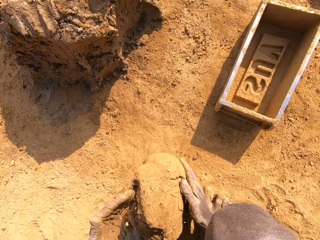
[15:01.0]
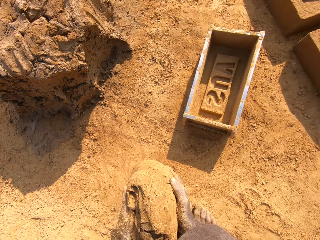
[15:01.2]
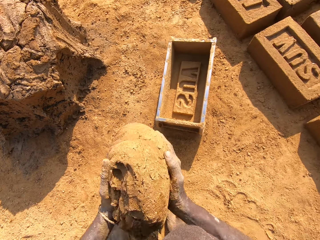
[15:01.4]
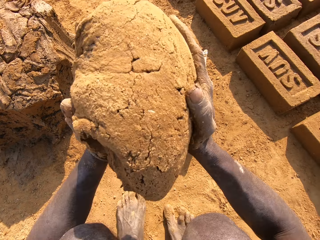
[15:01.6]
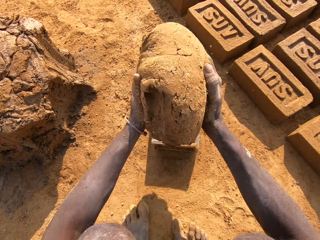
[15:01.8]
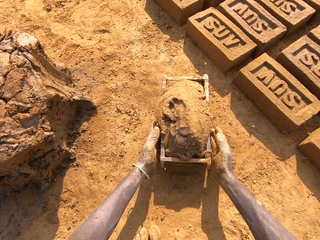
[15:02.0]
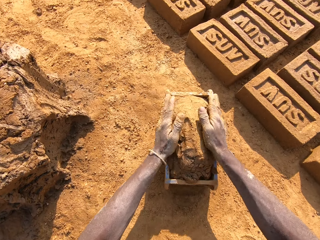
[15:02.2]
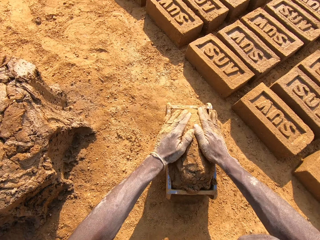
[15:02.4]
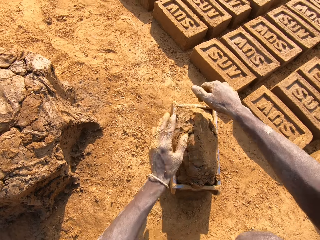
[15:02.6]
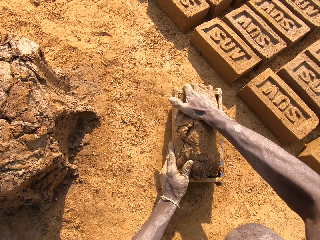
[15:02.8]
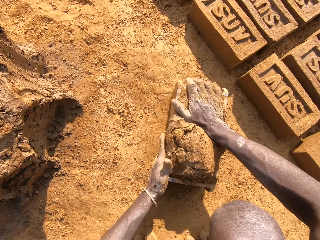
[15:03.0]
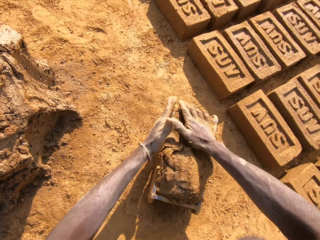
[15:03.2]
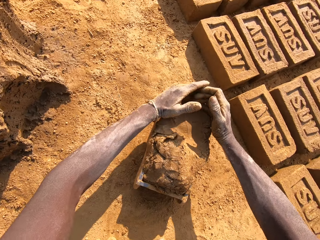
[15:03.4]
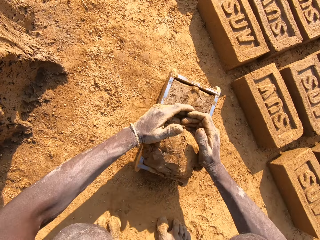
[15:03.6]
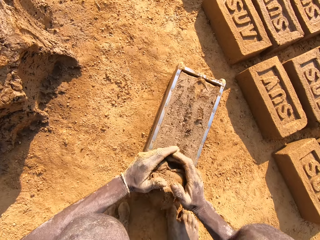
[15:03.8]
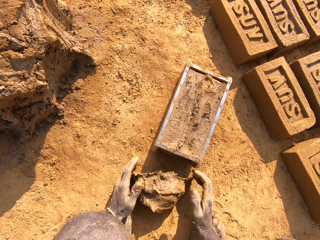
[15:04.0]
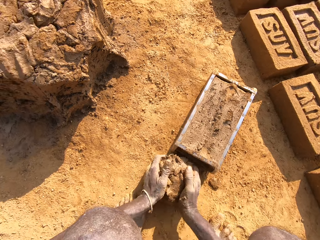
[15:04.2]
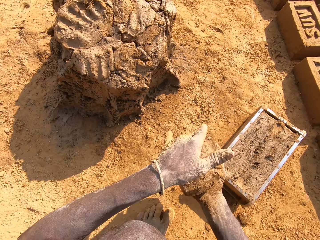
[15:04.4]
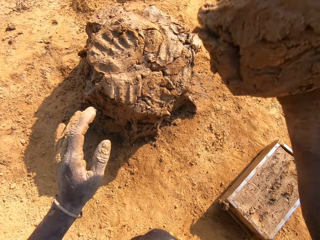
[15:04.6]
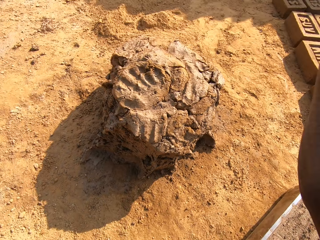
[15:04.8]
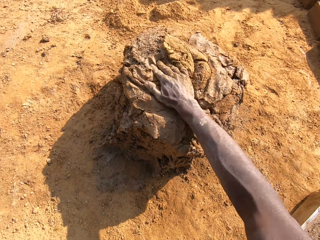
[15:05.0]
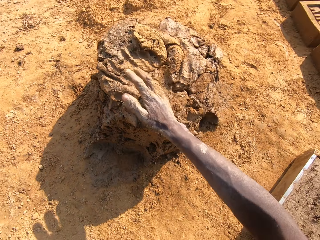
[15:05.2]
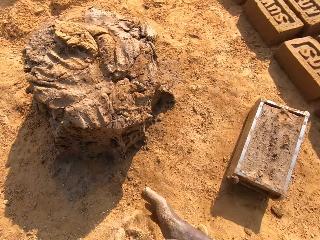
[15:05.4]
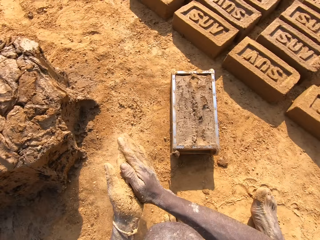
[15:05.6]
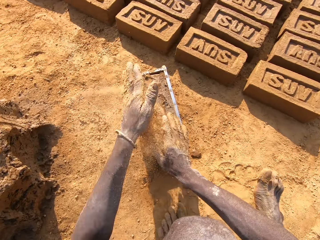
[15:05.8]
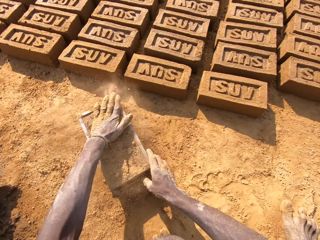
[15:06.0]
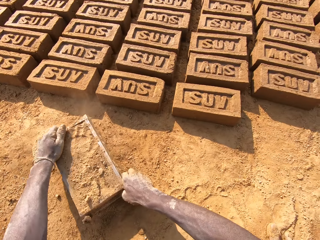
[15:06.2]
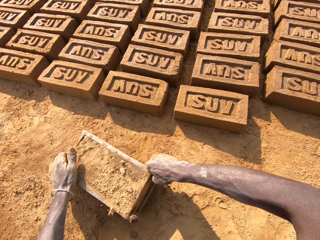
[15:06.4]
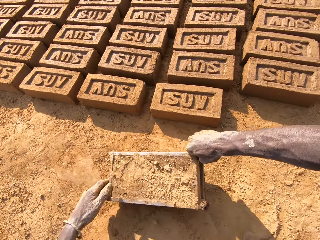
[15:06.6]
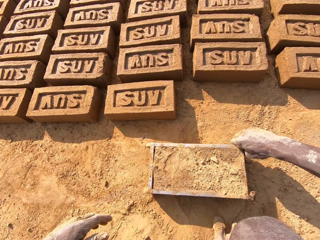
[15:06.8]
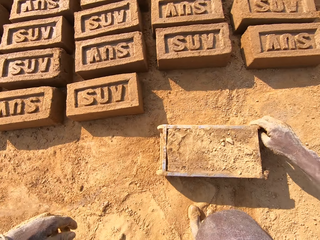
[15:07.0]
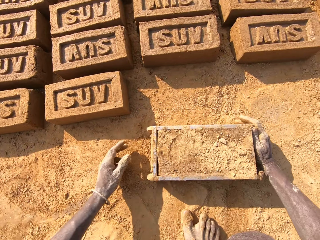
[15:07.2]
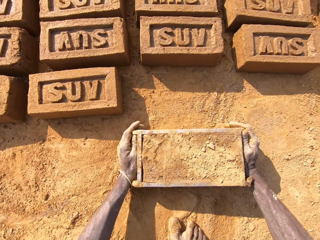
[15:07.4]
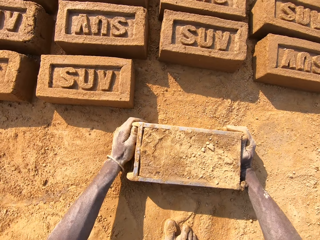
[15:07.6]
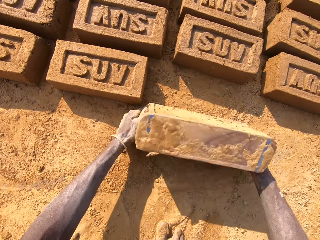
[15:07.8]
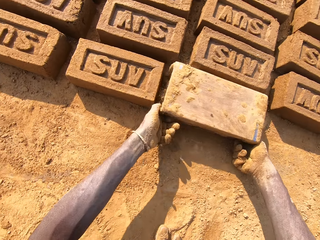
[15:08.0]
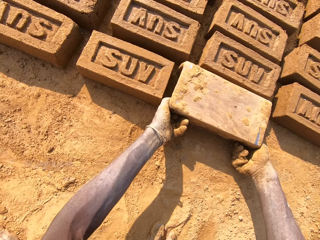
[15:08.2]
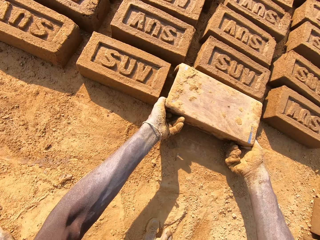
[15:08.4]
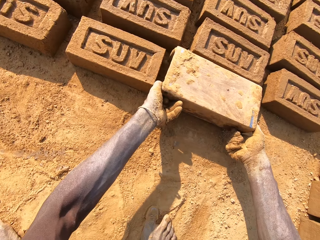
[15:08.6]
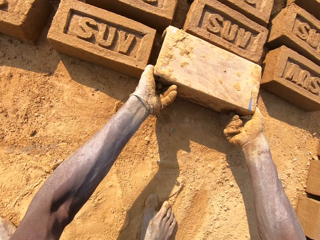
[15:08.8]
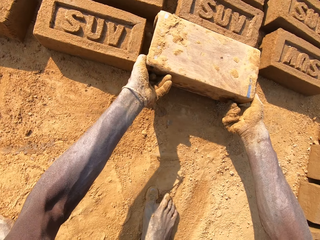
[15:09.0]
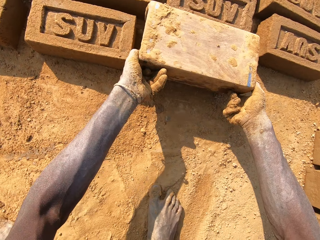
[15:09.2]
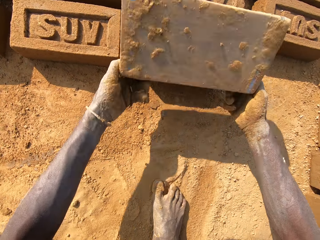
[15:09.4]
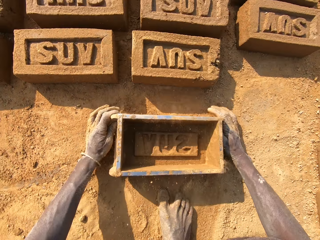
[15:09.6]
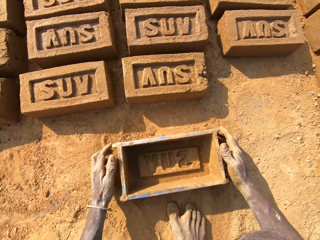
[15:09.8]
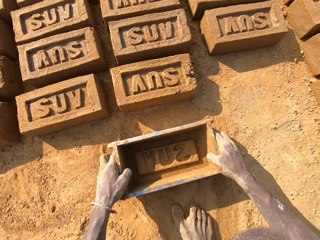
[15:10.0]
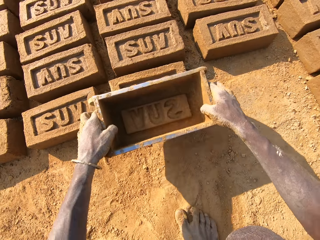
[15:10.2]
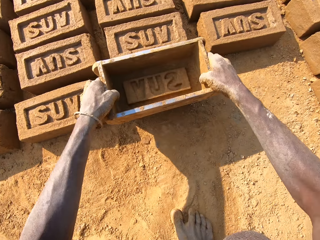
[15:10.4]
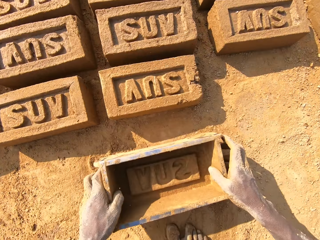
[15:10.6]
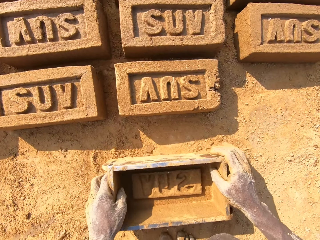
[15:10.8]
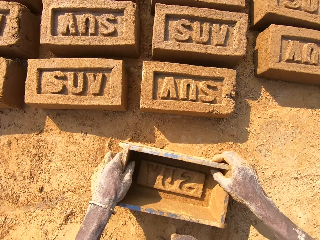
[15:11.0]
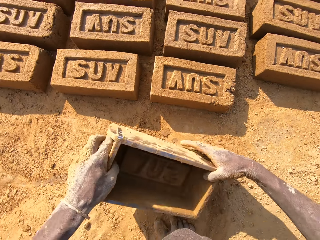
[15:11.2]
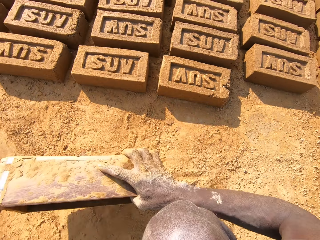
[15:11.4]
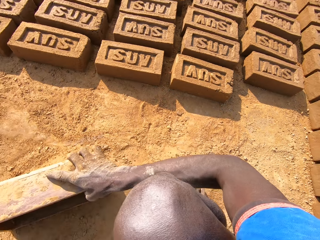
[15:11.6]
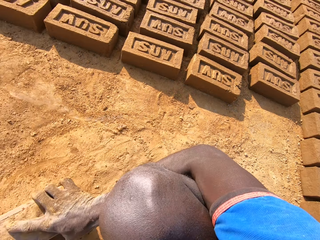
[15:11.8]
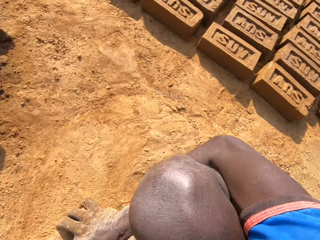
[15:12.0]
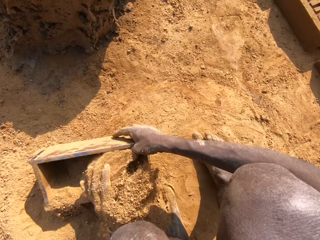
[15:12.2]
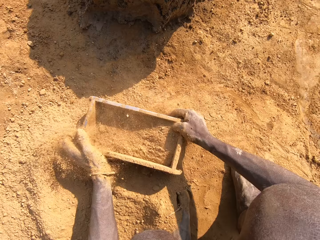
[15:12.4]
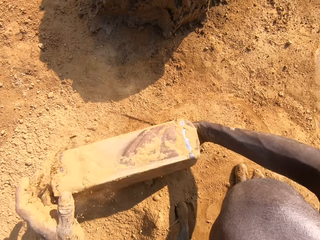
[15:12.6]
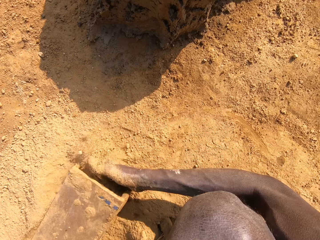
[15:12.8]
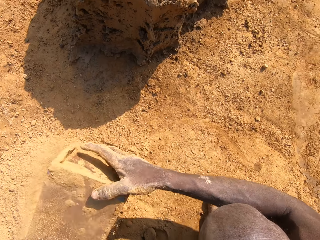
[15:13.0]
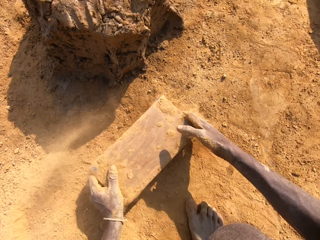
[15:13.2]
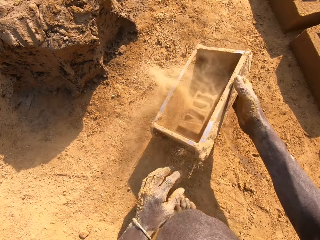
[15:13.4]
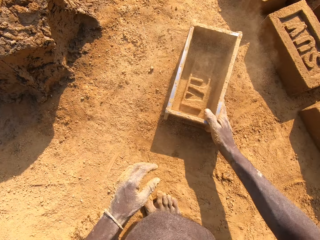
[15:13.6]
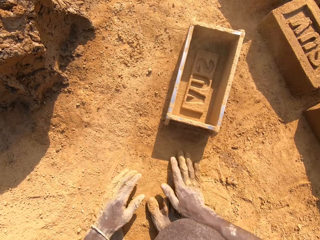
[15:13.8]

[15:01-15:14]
The camera wearer puts clay in the brick mold or brick box. They cut clay. They remove a piece of clay from the clay on the brick box. They put the piece of clay on the heap of clay on the ground. They pick up the brick mold on the ground. They put a brick on the ground. They remove the clay from the brick box. They put the clay on the brick box. They align the brick on the ground. They put sand in the brick mold. They dust the brick box with soil. They pour sand on the ground. They put the brick box on the ground.

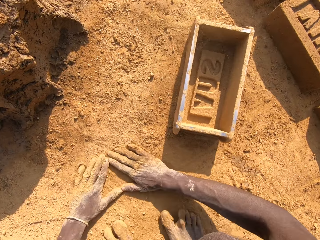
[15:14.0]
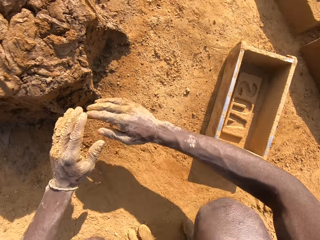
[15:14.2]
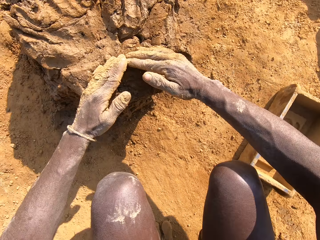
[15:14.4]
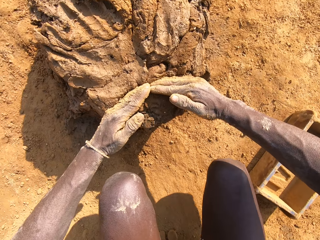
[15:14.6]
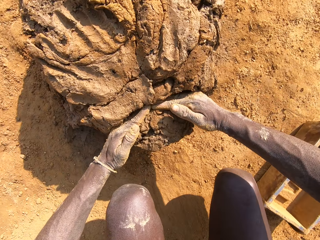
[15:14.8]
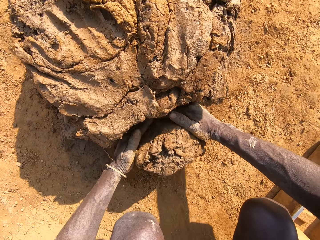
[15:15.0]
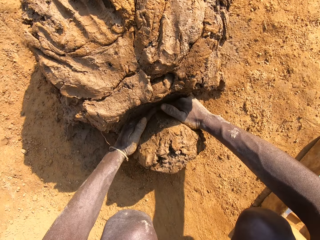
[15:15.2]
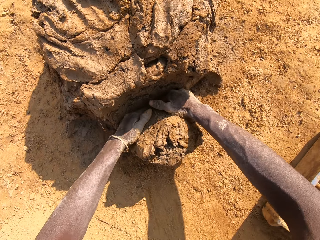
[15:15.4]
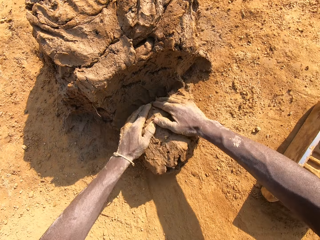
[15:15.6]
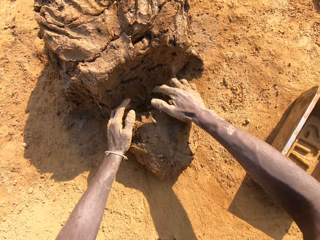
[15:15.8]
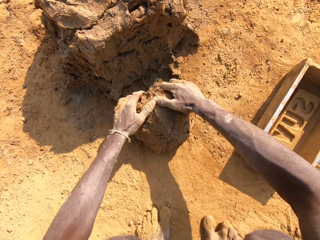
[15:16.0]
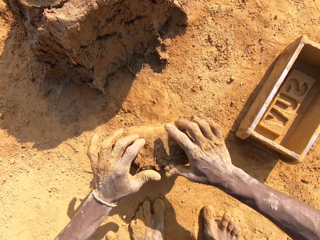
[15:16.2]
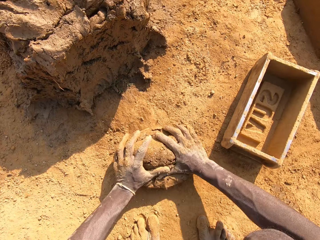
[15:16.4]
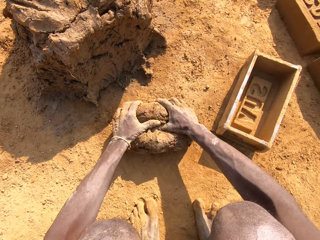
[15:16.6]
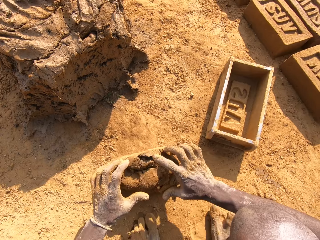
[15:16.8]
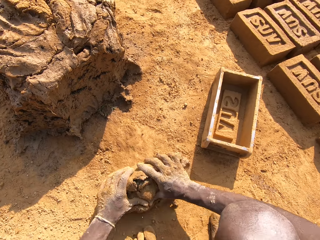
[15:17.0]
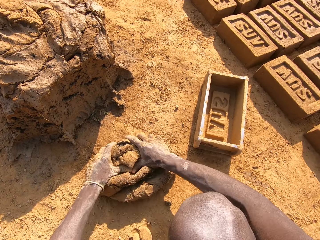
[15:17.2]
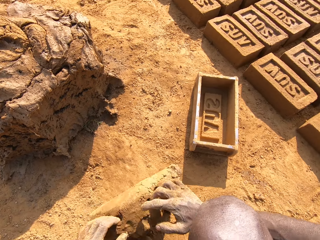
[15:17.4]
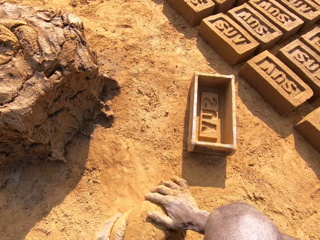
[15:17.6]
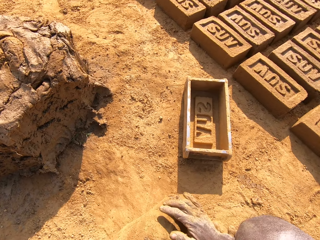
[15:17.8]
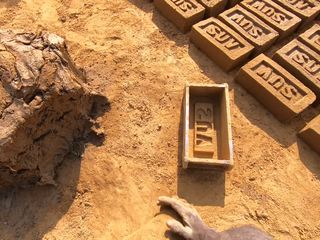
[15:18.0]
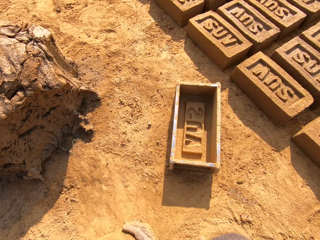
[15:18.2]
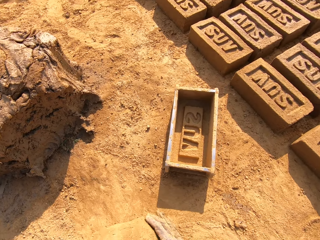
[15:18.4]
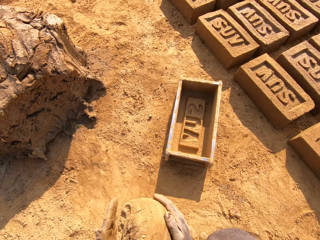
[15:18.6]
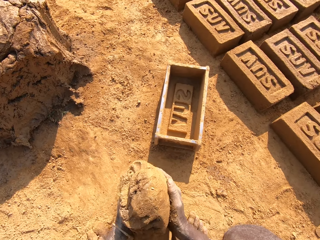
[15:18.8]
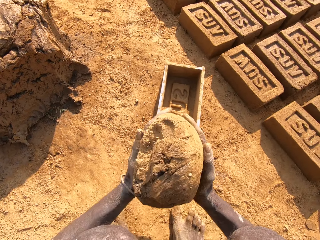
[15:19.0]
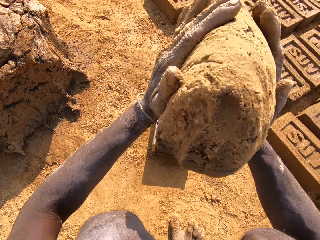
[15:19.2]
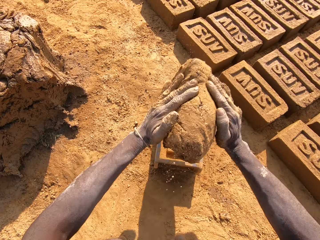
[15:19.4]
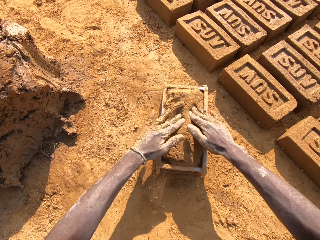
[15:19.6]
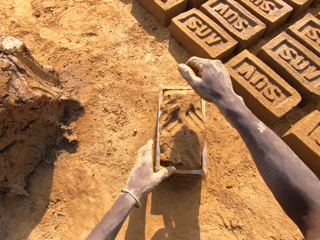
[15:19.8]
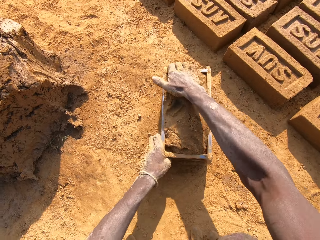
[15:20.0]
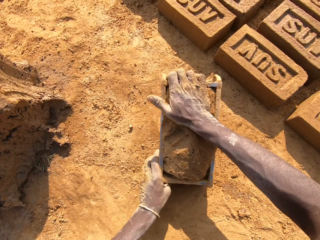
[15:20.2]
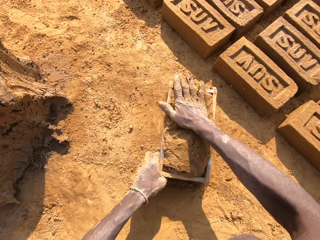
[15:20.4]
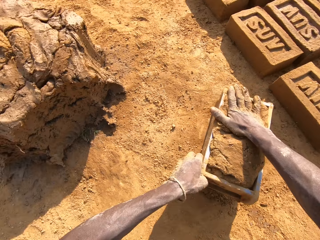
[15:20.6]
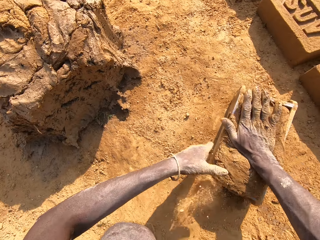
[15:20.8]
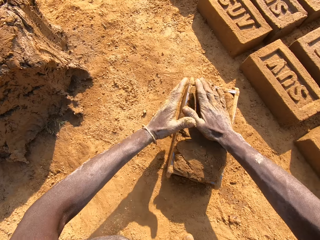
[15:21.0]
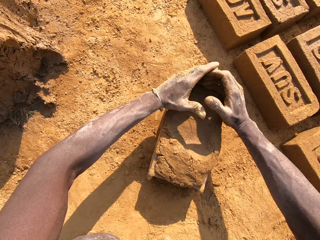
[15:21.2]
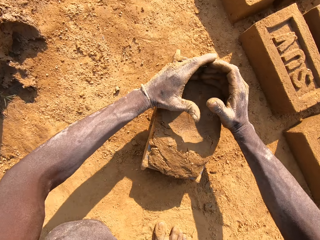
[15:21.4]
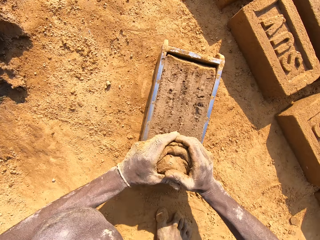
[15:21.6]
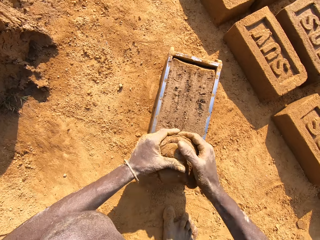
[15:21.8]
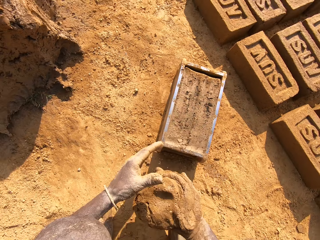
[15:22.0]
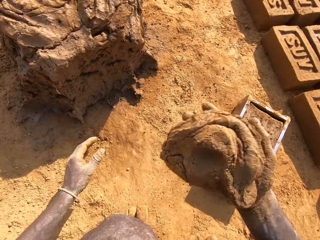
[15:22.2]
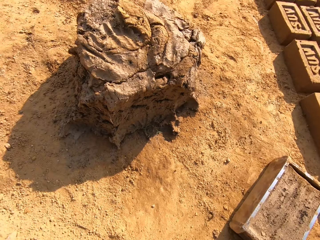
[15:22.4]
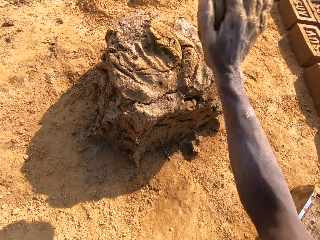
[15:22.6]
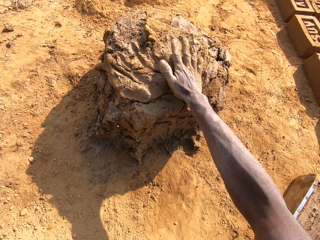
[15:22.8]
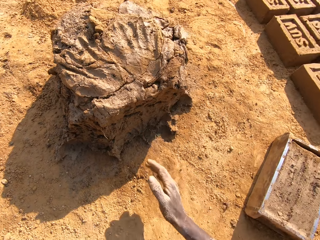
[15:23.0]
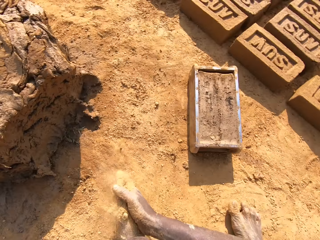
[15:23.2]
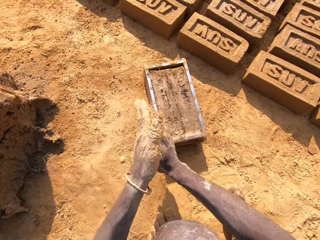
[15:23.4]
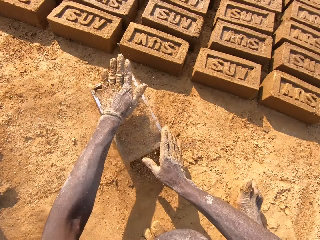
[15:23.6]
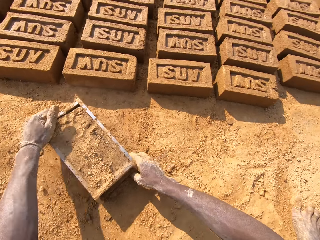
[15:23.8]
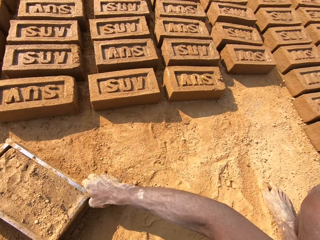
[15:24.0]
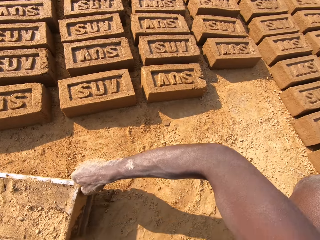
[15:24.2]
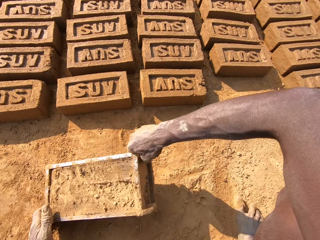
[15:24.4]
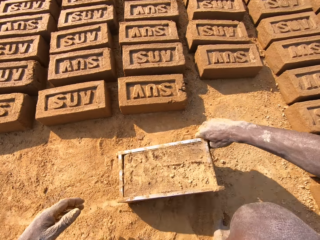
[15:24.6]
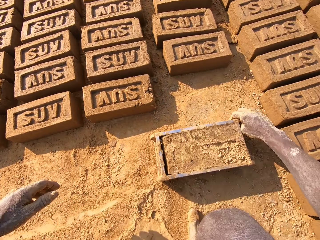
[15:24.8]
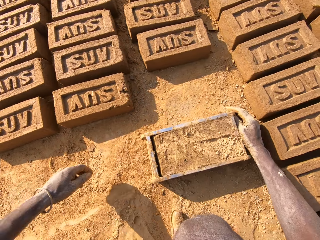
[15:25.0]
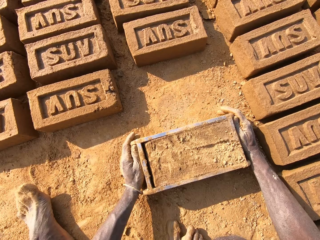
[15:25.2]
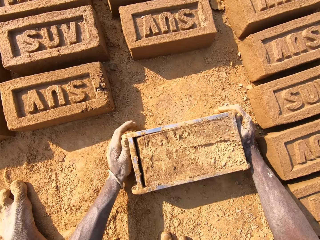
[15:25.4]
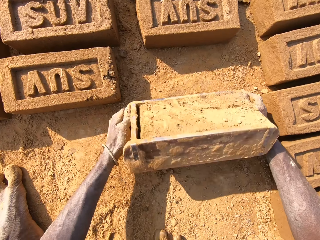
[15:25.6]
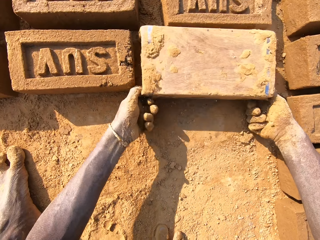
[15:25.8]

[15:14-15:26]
The camera wearer cuts a piece of clay from the clay on the ground. They mold the clay on the ground. They roll the clay on the ground. They put the clay in the brick mold or brick box. They cut clay. They remove a piece of clay from the clay on the brick box. They put the piece of clay on the heap of clay on the ground. They pick up the brick mold on the ground.
